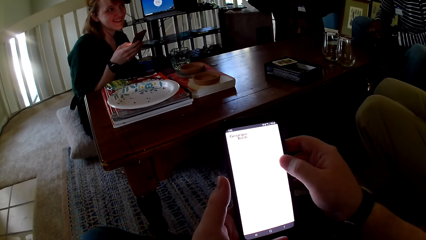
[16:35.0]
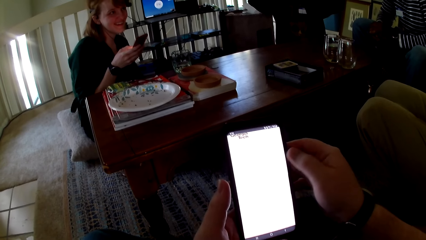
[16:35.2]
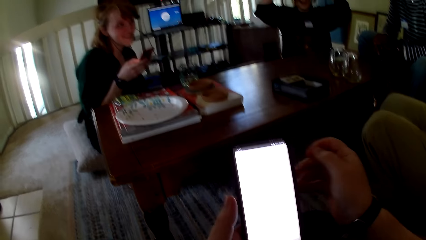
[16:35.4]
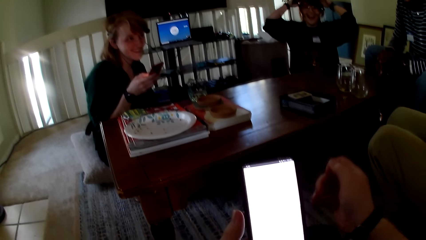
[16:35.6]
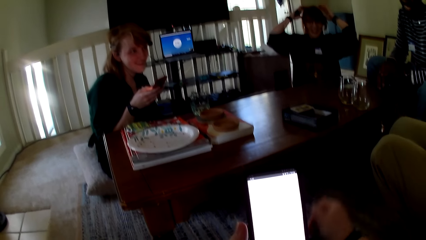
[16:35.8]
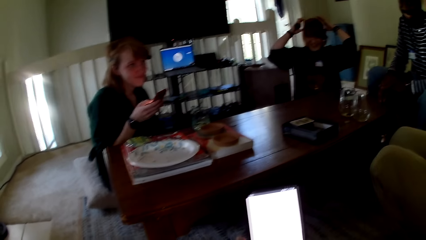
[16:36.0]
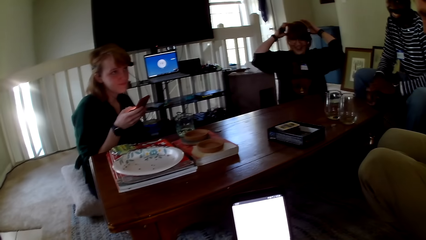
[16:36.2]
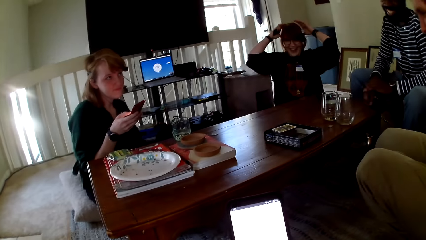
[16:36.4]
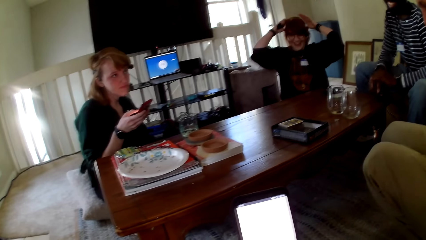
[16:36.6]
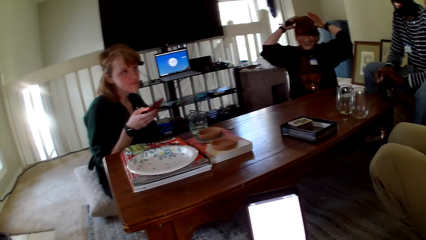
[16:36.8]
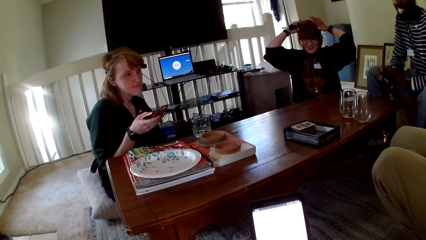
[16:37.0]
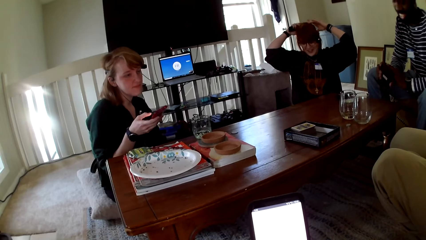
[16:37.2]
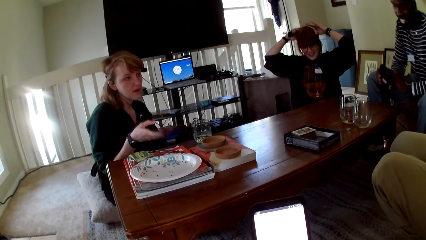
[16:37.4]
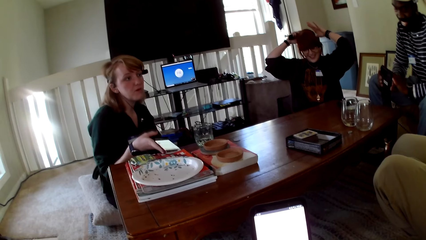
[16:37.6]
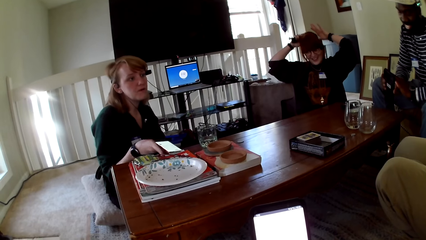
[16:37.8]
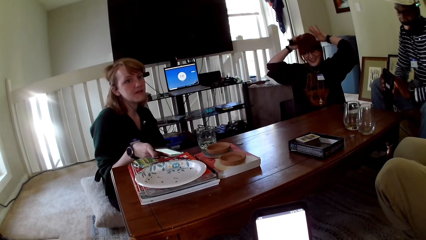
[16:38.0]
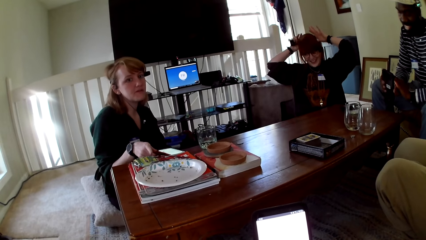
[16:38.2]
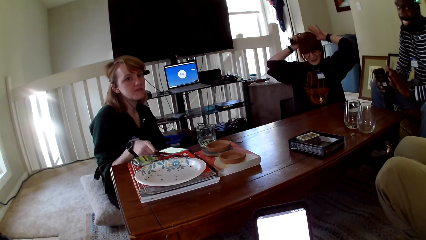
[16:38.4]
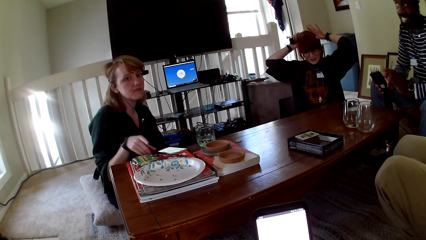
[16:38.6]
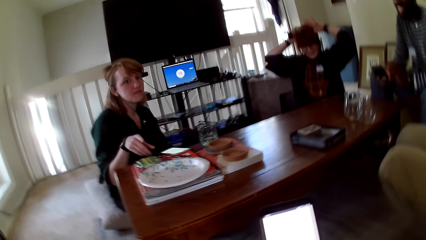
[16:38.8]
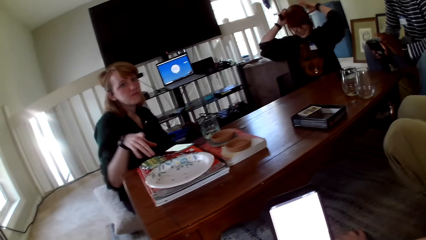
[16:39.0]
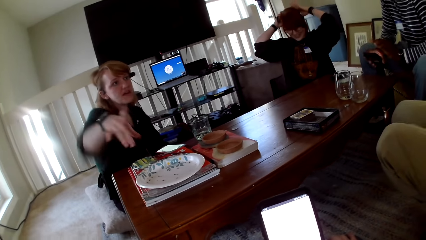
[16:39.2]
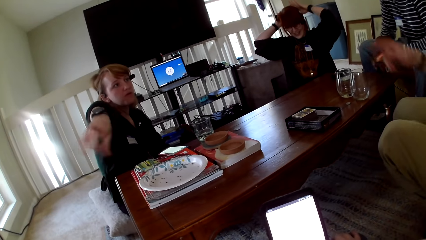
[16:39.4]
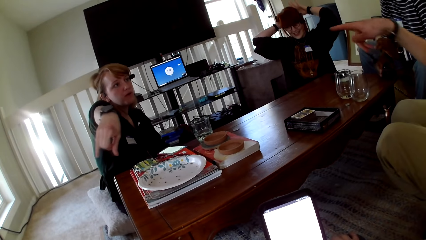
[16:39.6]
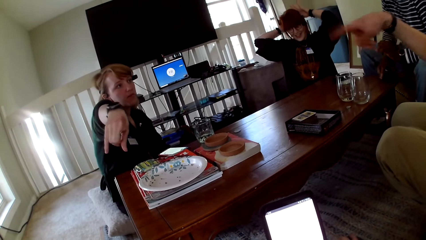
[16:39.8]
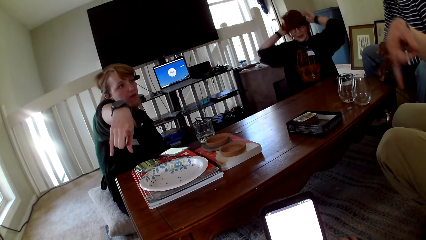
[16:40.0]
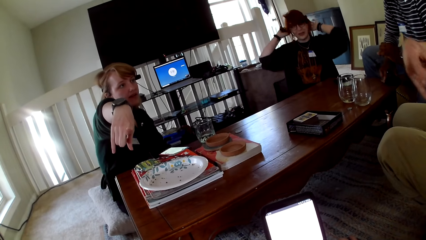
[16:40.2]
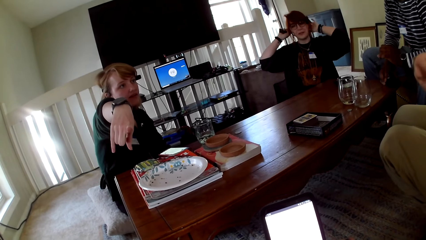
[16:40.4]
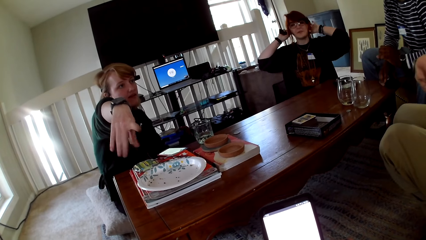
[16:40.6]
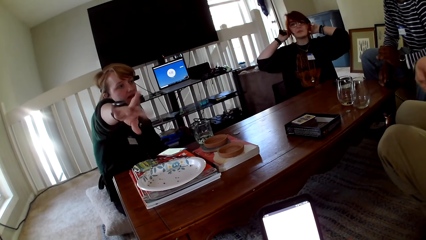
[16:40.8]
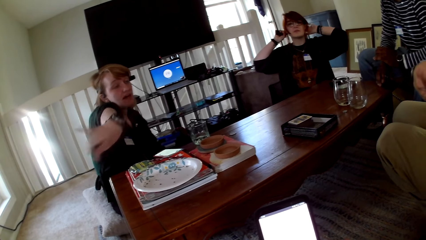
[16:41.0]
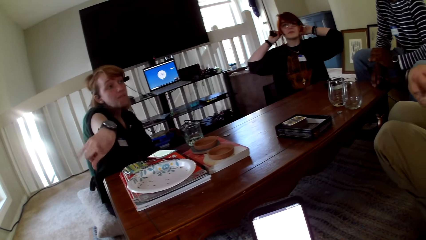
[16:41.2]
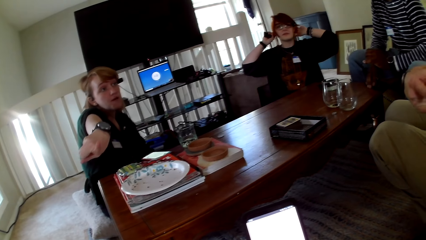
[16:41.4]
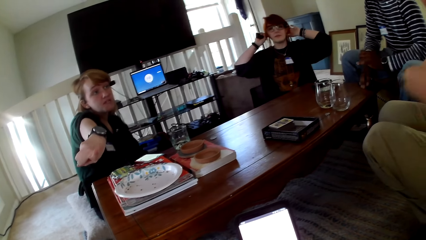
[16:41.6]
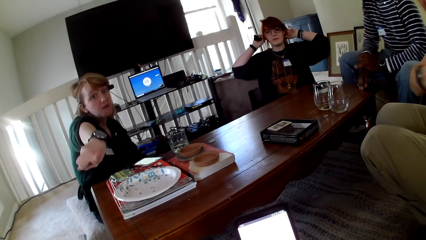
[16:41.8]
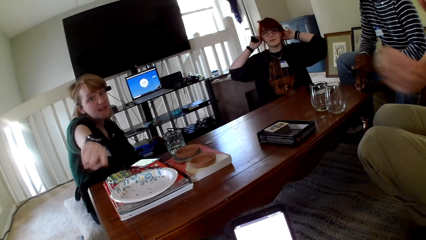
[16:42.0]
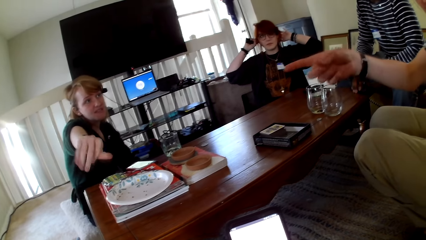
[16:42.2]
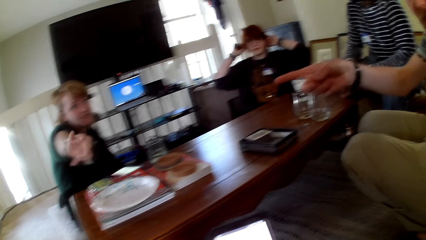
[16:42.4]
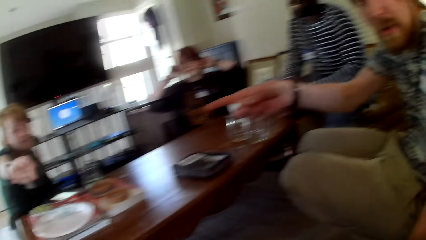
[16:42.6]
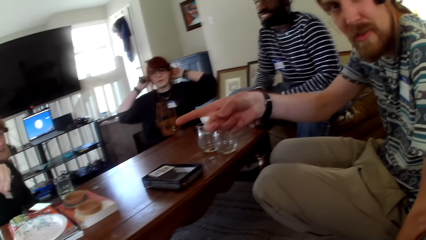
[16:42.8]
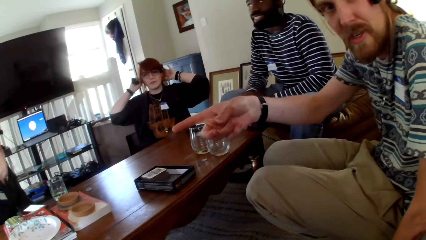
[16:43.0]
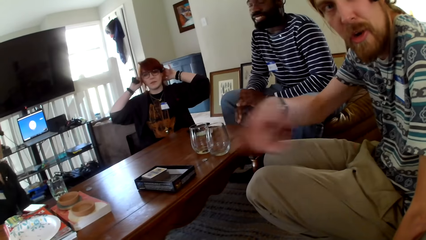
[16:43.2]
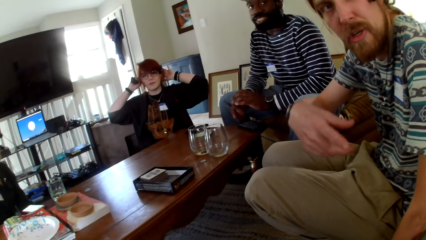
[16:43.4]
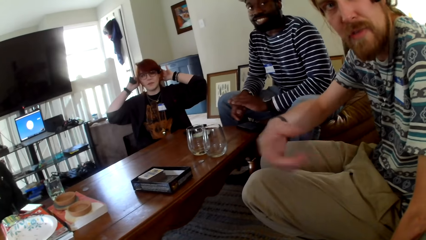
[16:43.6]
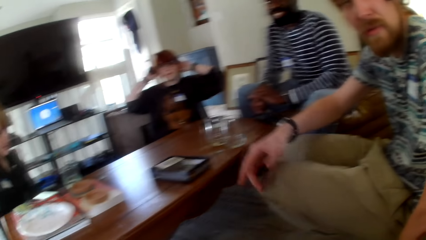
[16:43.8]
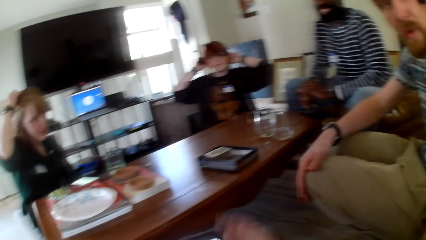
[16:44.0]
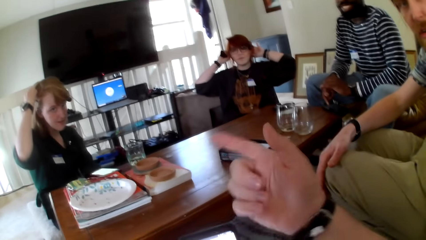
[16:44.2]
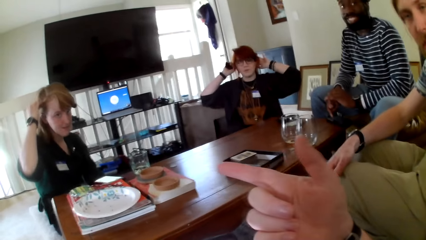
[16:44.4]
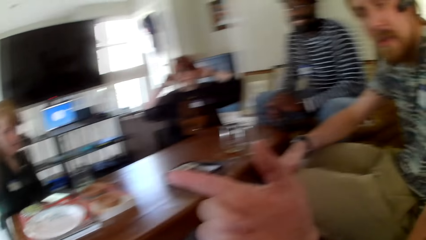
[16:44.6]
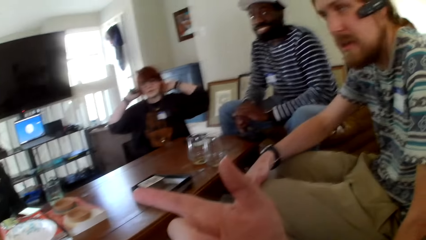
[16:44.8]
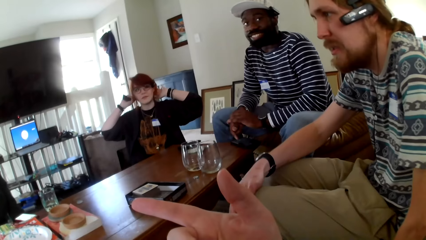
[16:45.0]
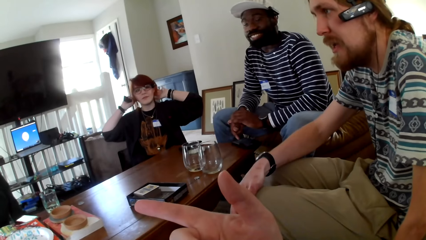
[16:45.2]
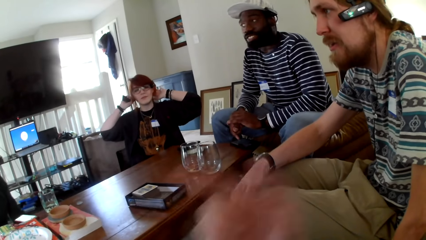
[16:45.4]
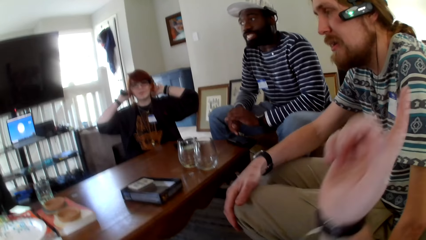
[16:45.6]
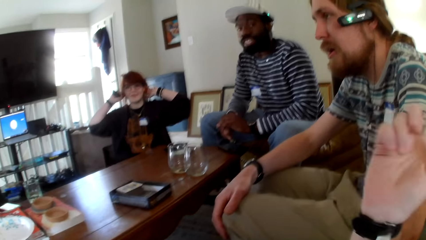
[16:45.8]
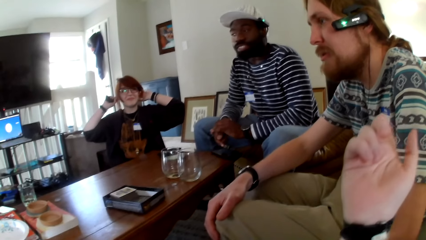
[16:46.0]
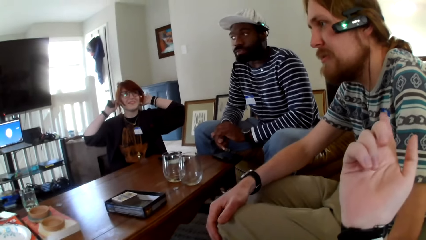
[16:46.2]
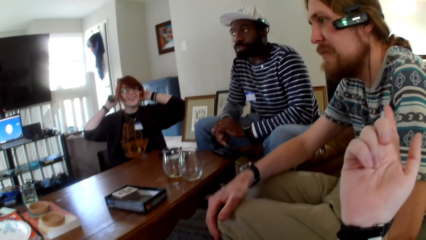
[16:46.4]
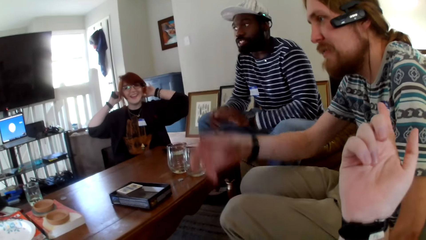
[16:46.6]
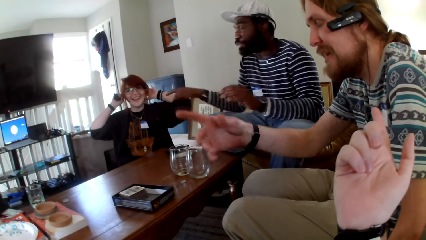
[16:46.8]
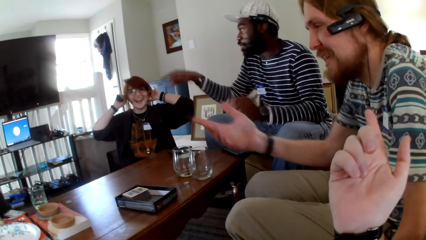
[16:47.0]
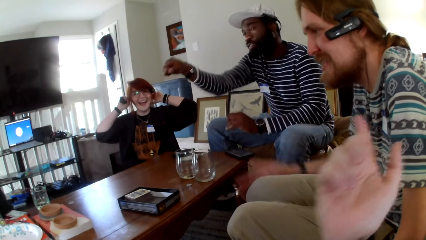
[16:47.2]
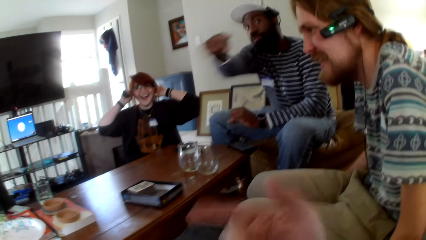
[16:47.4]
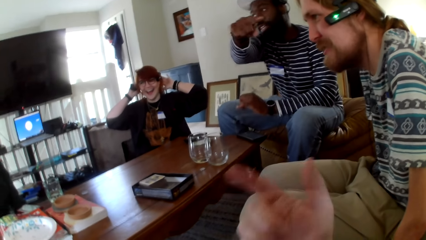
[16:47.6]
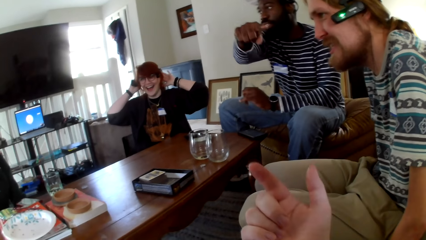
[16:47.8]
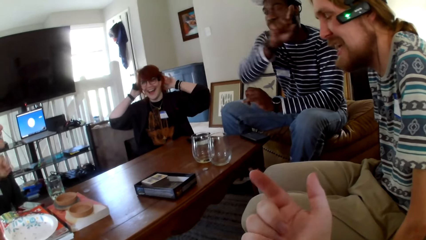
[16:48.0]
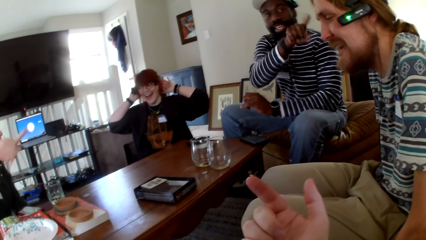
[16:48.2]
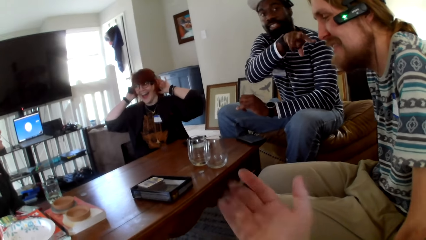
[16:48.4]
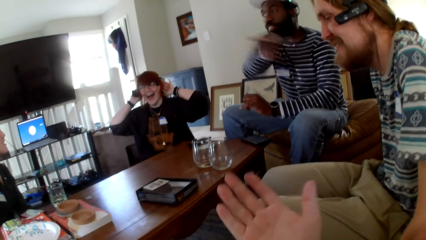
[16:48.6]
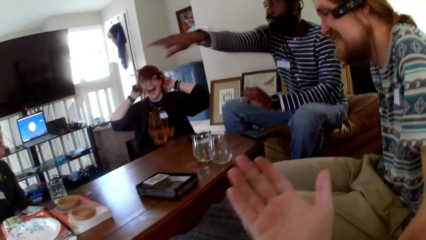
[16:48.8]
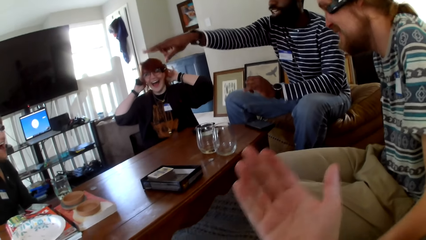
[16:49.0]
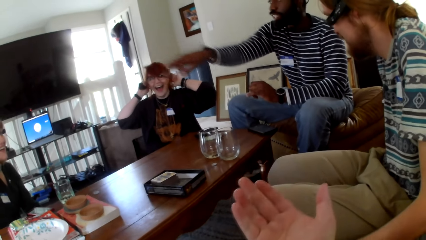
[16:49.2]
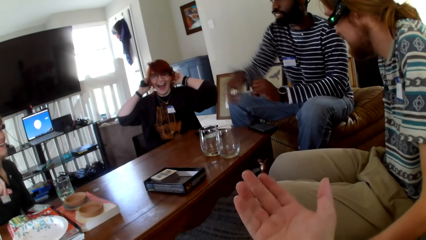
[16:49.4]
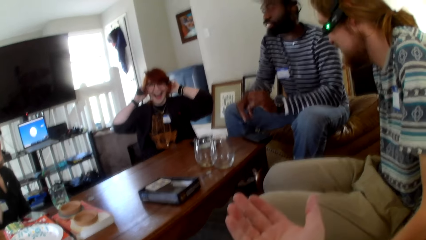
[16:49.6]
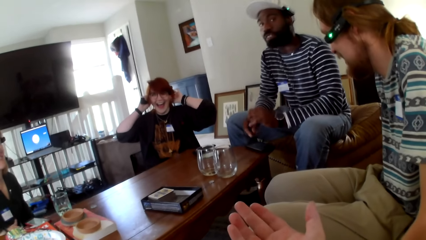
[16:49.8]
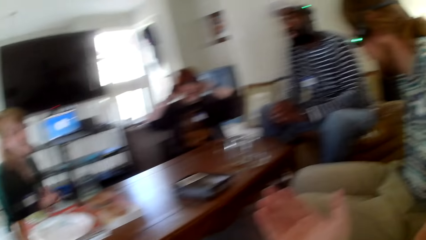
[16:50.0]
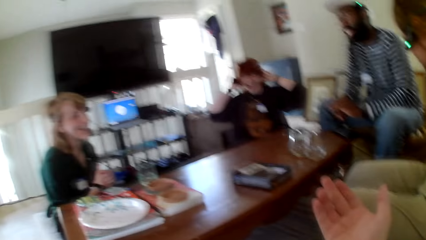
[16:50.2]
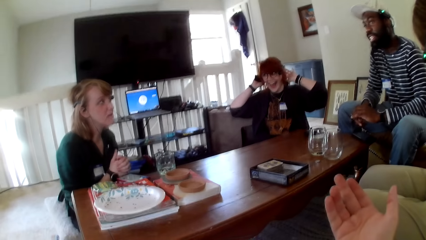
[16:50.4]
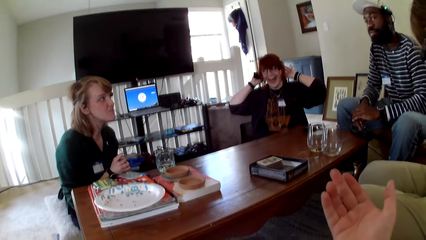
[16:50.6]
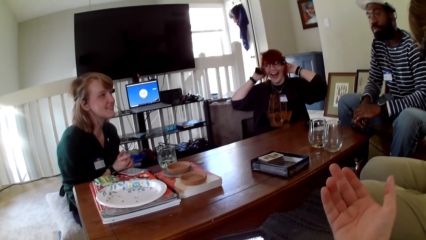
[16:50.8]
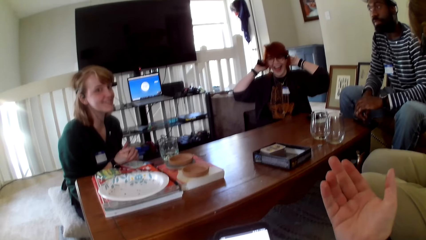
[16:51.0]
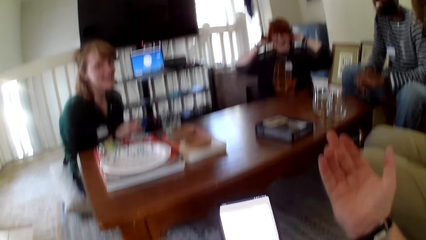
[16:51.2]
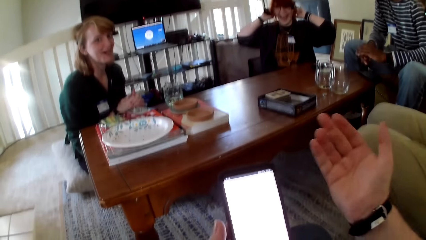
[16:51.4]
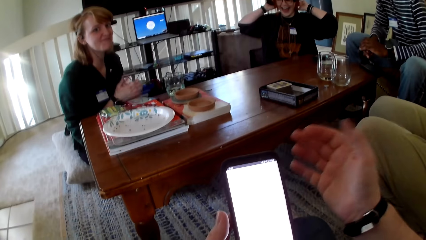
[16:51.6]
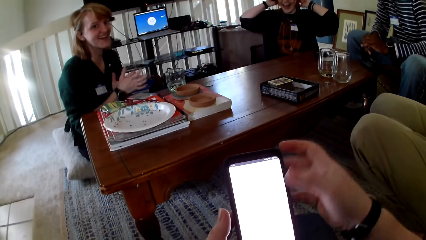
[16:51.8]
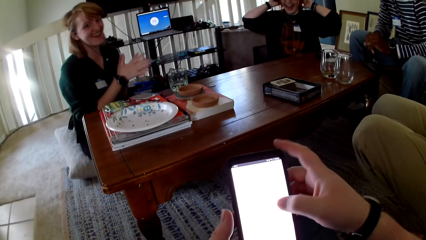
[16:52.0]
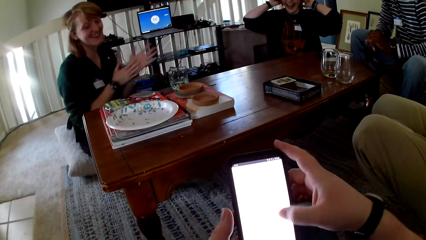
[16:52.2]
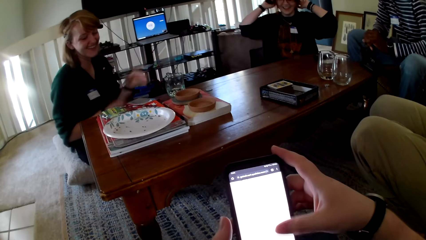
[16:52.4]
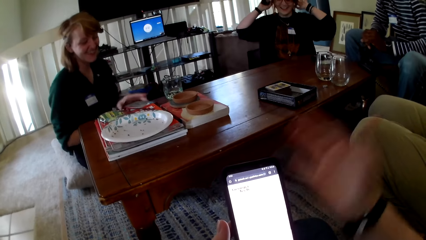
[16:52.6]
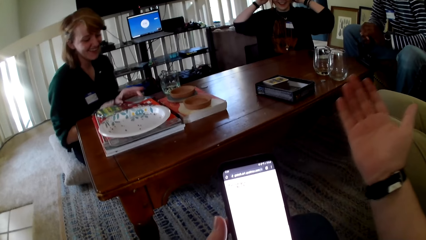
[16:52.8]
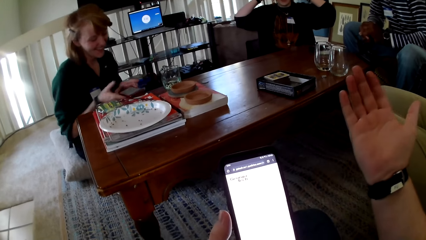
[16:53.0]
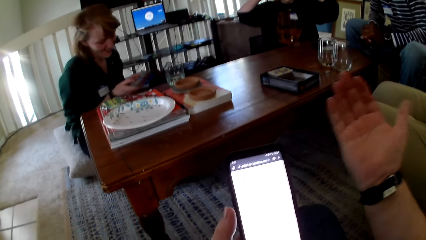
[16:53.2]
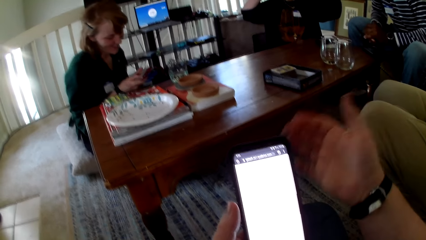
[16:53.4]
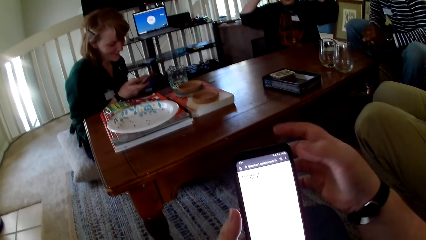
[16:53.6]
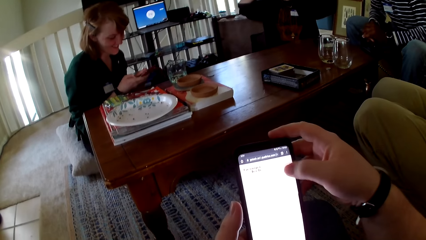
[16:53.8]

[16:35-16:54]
The camera wearer operates the phone with both hands. A woman holds her hair with both hands. Another woman puts the phone on the table. The other woman touches the phone. A man gestures his hand. The other woman gestures her hand and raises her hand up. The camera wearer gestures his hand. The man holds his knee. The camera wearer raises his hand up. Another man gestures his hand. The first man gestures his hand. The camera wearer gestures his hand. He operates the phone. The other woman picks up her phone. The camera wearer gestures his hand.
